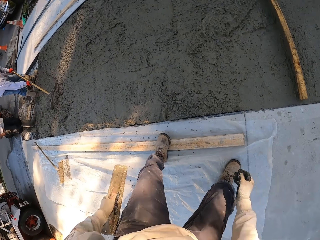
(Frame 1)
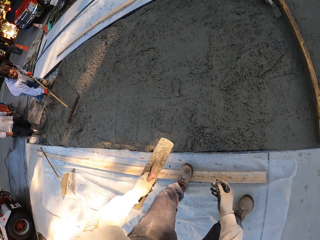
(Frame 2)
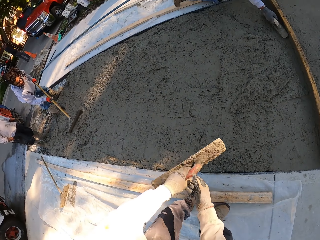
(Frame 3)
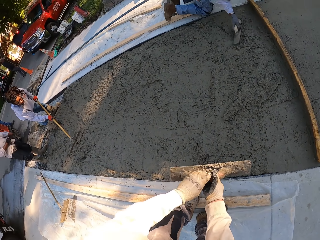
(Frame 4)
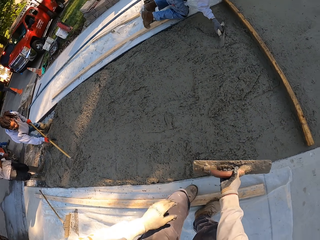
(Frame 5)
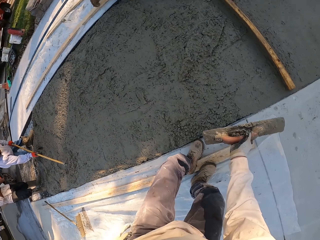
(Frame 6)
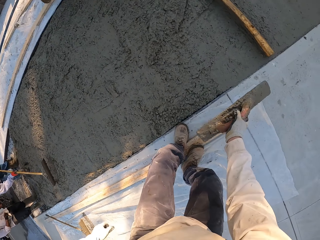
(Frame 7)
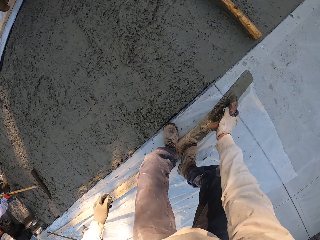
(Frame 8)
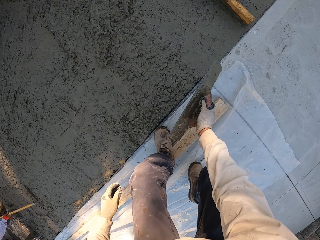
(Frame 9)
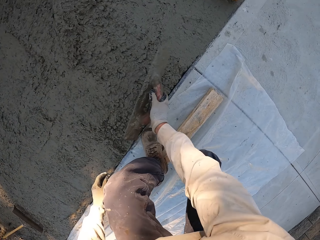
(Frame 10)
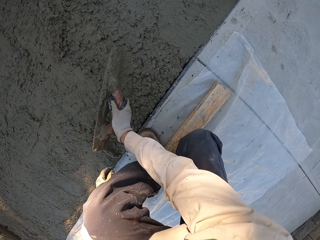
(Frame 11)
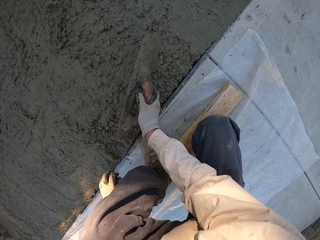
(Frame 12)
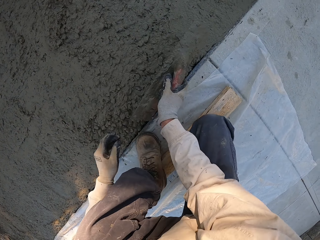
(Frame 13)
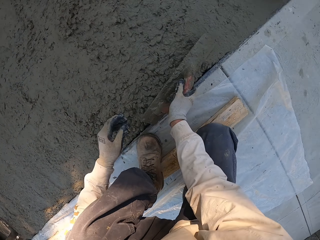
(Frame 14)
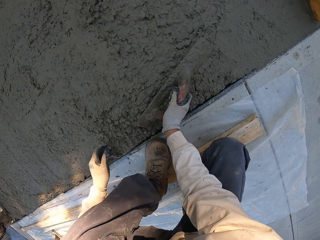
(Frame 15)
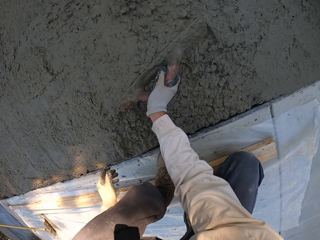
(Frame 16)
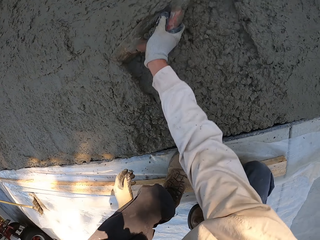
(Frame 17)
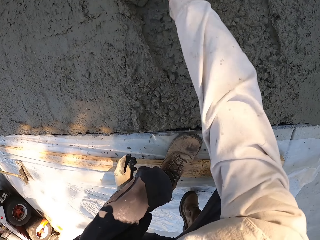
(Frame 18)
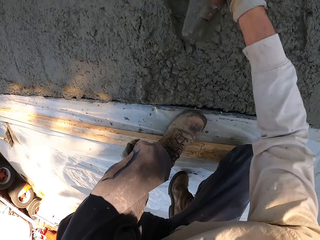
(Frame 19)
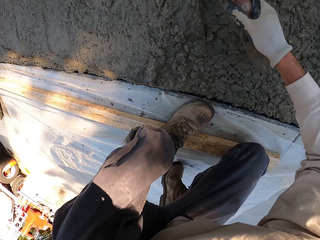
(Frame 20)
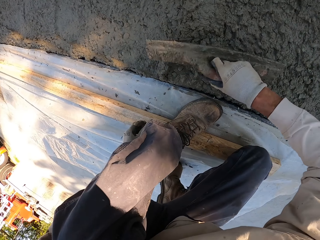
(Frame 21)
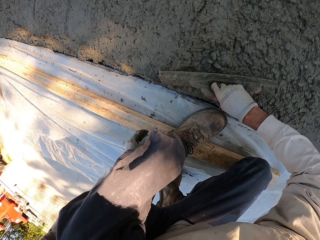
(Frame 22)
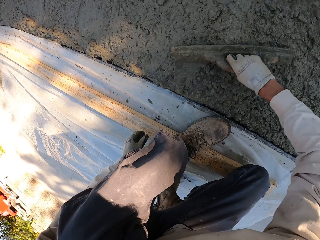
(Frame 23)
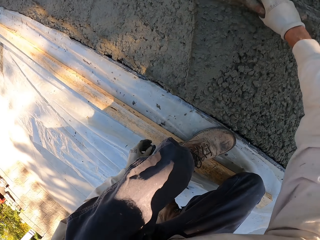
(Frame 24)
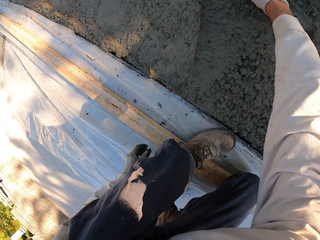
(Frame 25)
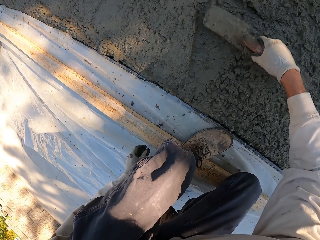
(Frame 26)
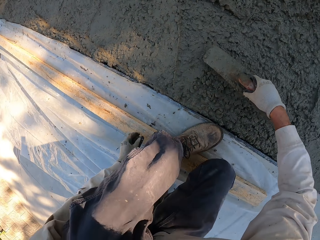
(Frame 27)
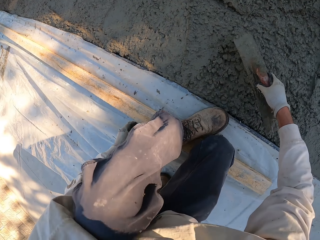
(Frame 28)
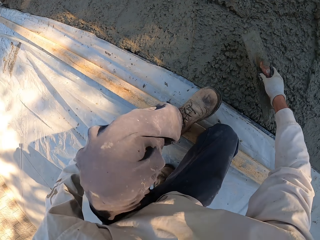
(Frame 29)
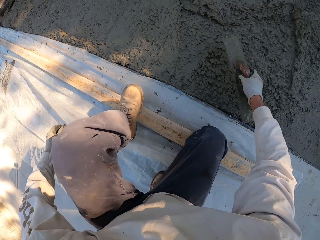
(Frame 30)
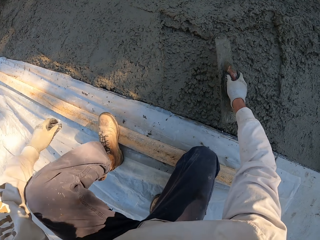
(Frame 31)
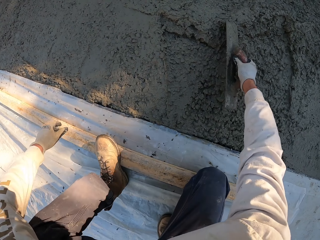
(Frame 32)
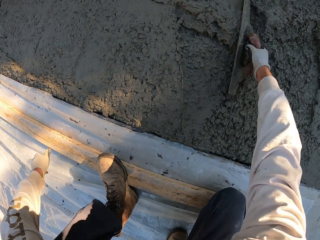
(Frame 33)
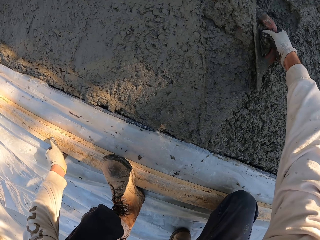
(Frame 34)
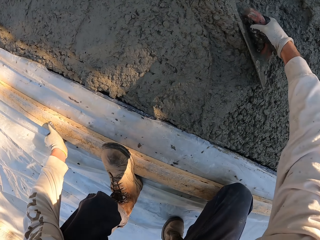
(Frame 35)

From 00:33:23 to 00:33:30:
The camera wearer steps back. A man spreads concrete with a rake. The camera wearer squats. They flatten the concrete with a steel trowel. They push cement mix with a concrete float.

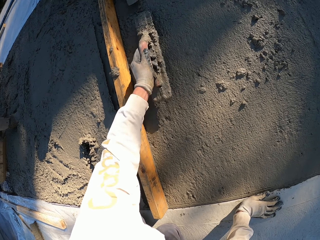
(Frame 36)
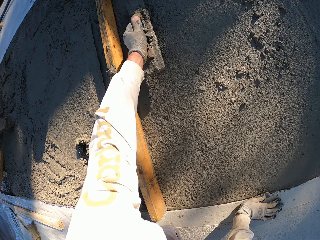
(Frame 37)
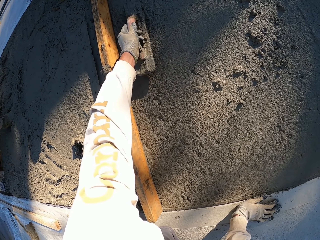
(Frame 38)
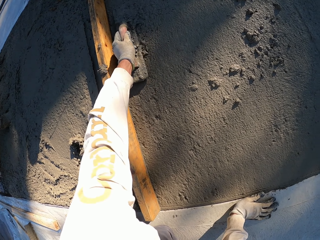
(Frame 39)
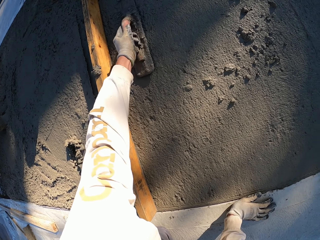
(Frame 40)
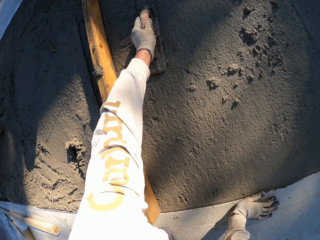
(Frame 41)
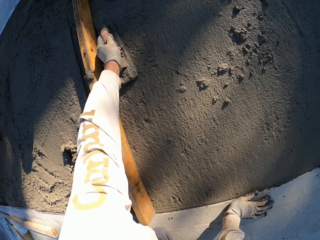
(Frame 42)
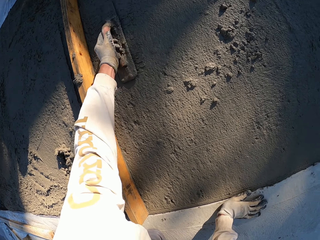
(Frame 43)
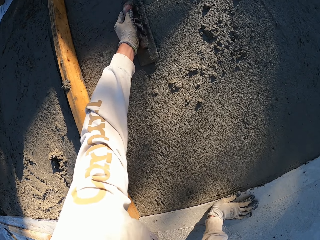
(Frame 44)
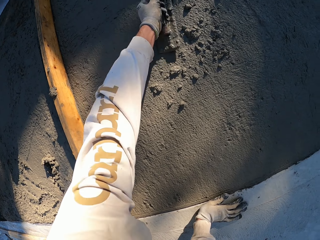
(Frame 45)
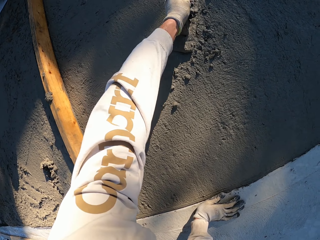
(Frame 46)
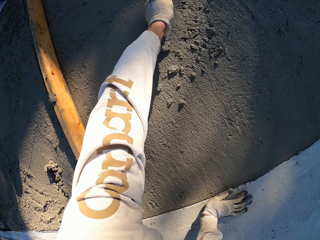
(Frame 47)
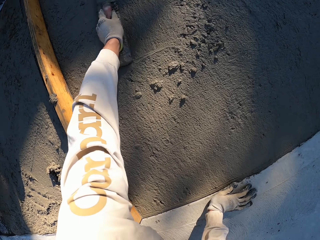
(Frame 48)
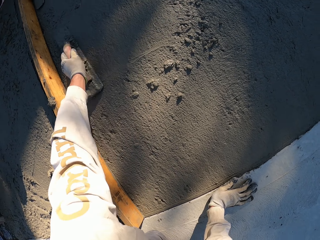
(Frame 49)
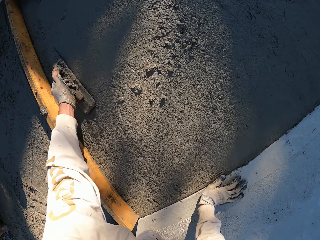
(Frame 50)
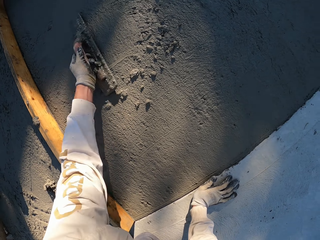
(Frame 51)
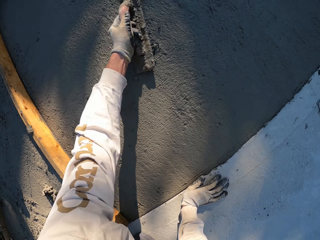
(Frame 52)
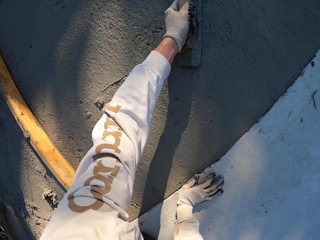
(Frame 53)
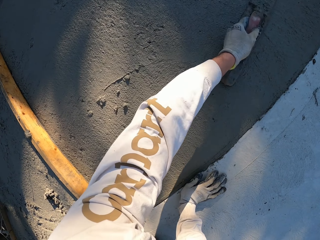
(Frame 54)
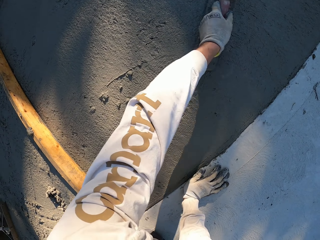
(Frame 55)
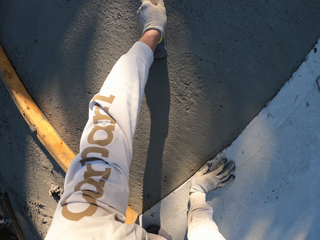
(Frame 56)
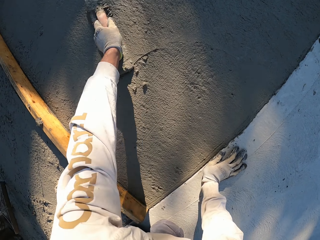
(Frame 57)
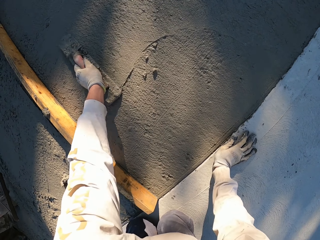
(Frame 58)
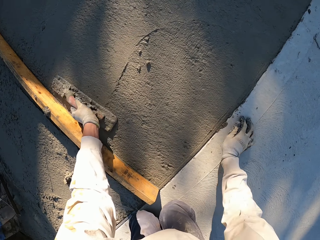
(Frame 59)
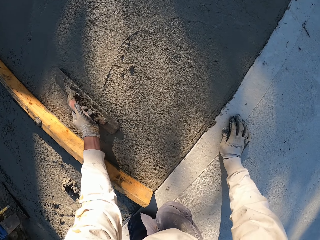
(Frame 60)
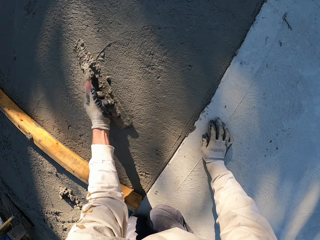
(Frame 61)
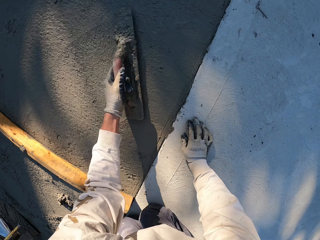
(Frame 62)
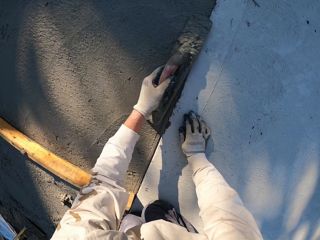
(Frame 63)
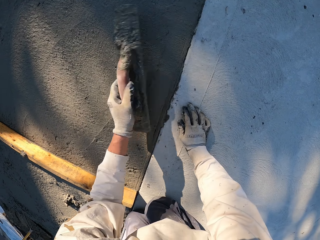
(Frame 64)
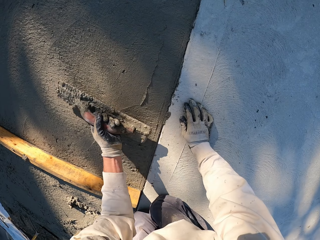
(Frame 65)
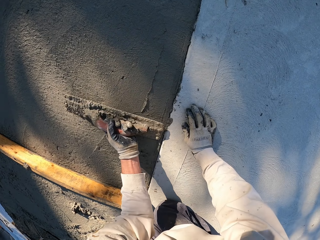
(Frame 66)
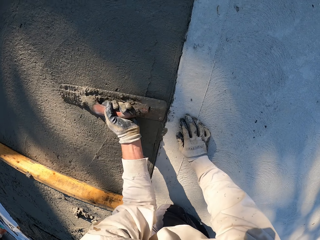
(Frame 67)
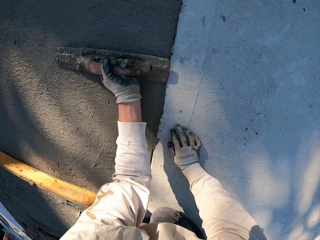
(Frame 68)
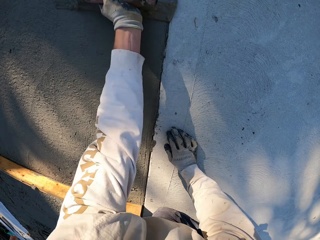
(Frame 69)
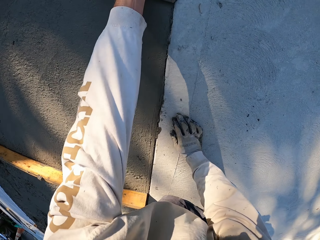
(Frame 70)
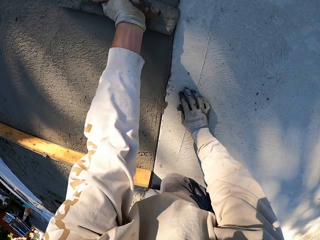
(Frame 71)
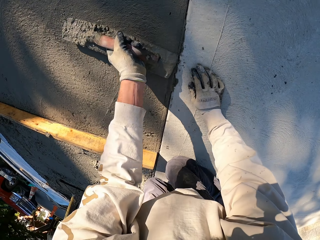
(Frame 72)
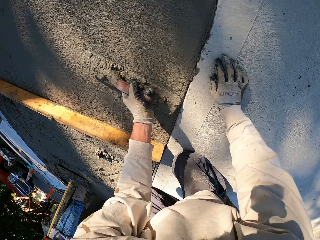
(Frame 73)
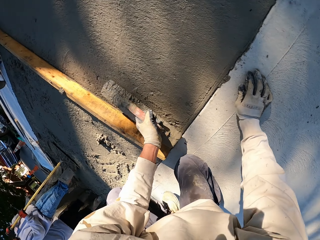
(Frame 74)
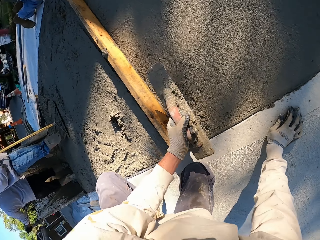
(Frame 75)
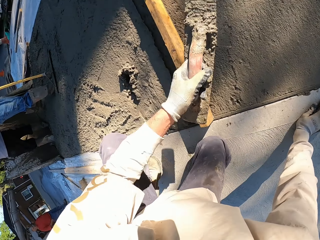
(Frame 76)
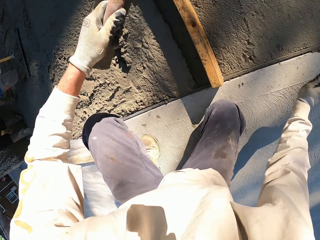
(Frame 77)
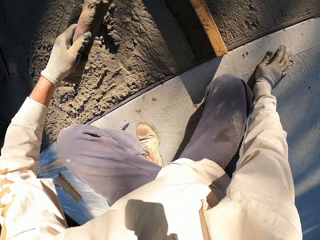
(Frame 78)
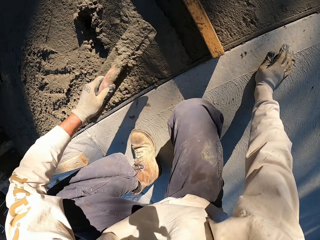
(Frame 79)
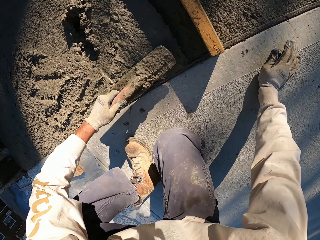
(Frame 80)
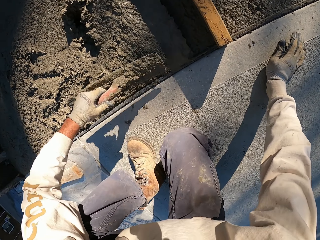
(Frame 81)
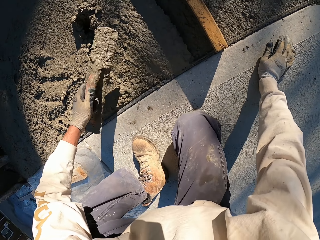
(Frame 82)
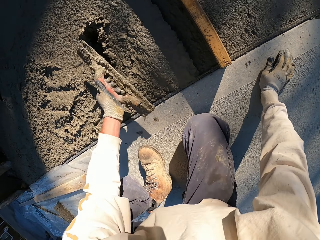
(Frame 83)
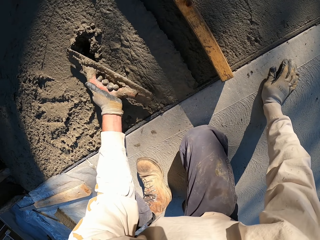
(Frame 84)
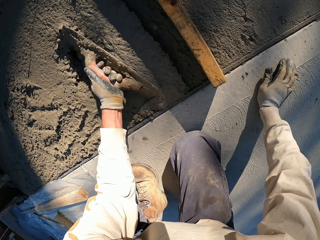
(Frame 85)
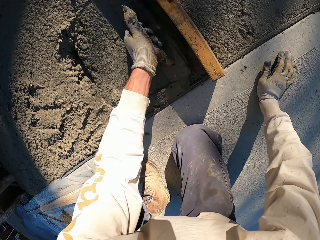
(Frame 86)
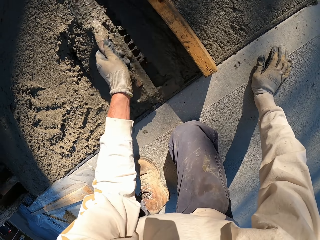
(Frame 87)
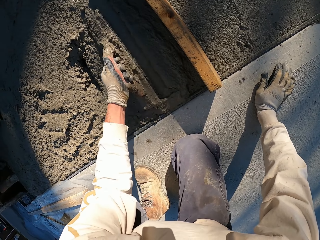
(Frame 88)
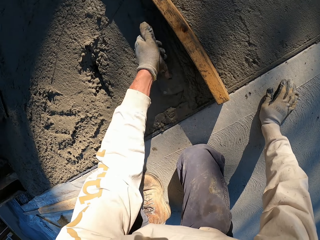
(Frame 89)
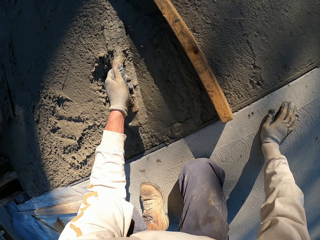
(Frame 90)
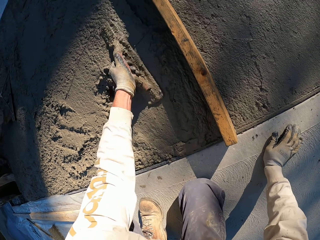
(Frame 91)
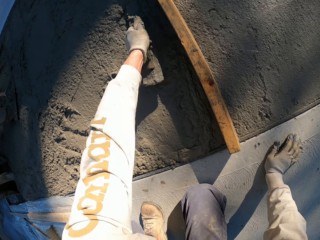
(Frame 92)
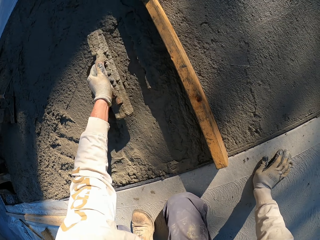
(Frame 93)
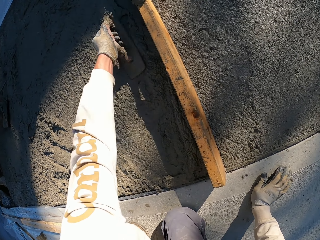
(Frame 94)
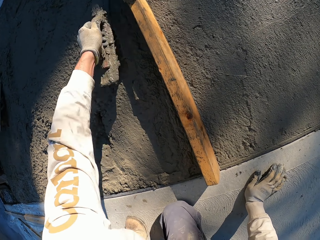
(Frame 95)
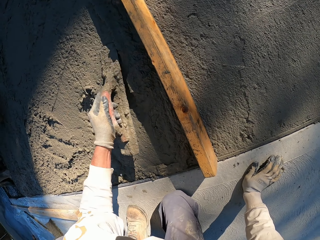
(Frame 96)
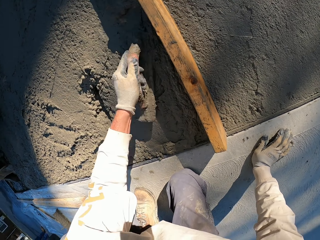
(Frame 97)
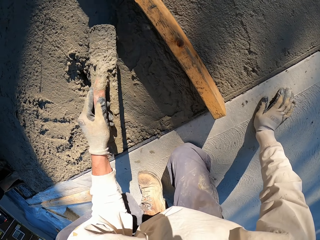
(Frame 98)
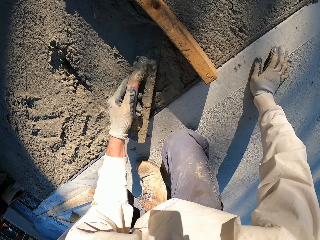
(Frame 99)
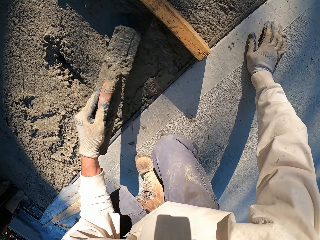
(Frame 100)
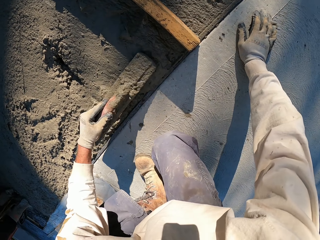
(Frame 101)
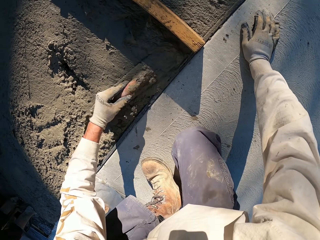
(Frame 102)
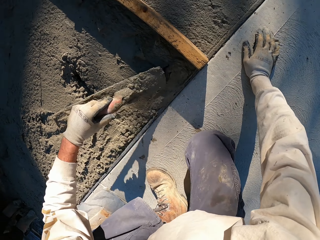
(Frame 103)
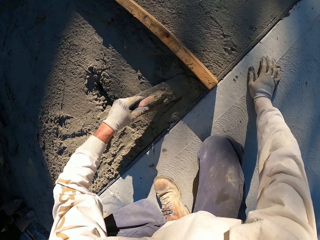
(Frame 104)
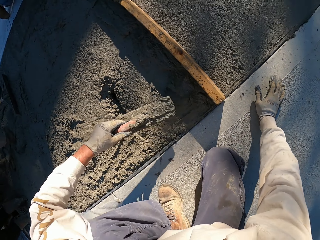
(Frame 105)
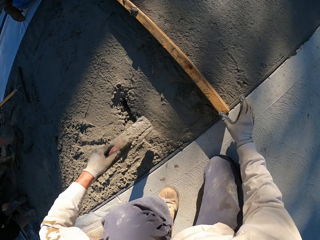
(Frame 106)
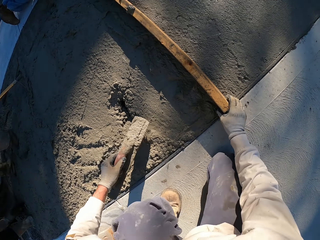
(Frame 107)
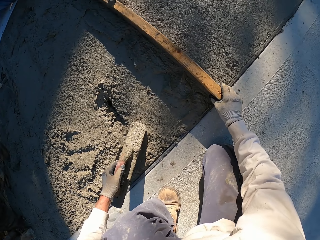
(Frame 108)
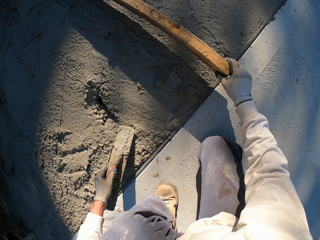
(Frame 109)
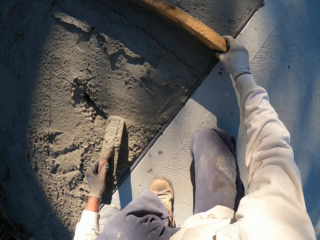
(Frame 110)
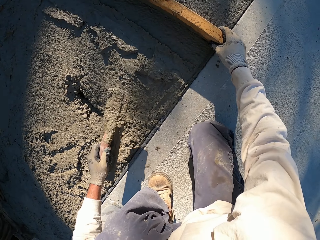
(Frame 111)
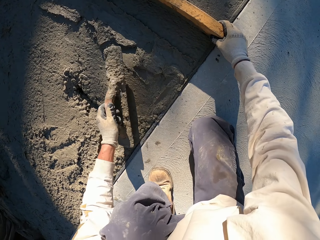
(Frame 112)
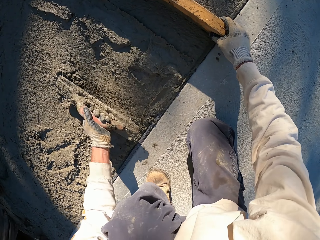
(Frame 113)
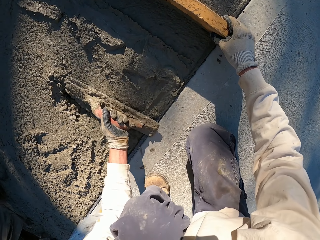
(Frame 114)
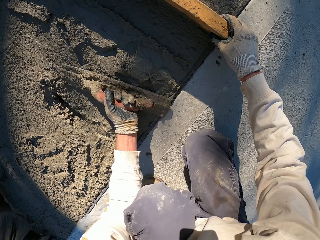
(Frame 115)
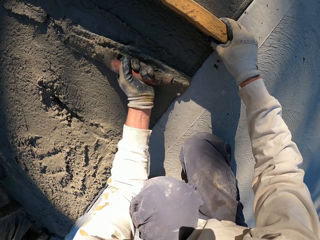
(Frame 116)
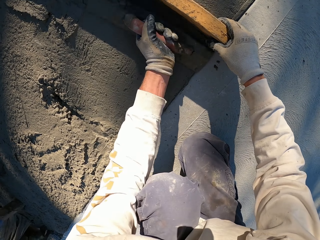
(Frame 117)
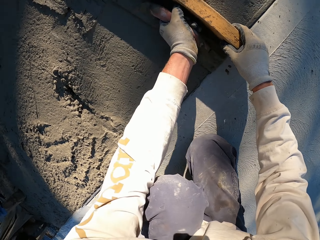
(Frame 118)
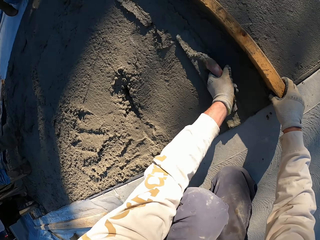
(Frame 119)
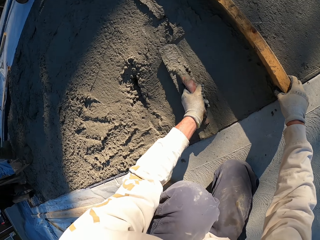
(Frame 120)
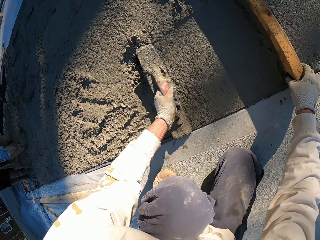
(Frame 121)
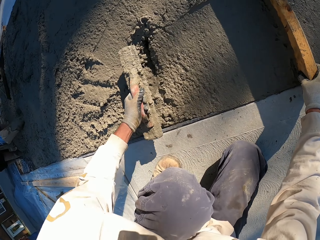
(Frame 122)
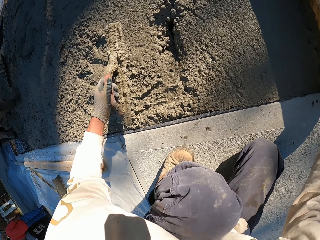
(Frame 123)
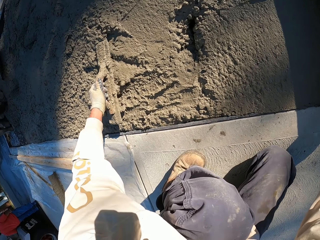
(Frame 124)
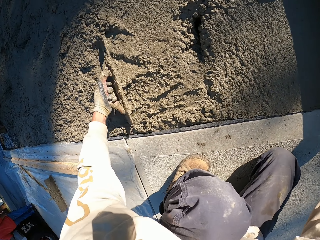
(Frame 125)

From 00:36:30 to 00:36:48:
The camera wearer plasters with the concrete float. They align the concrete using the float tool. They push the cement mix with the concrete float. They move the wood. They plaster with the concrete float.
